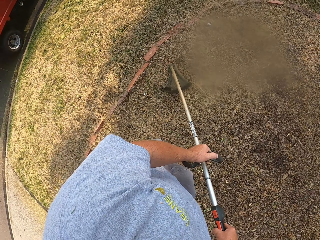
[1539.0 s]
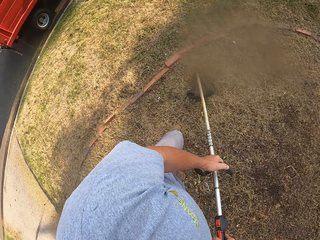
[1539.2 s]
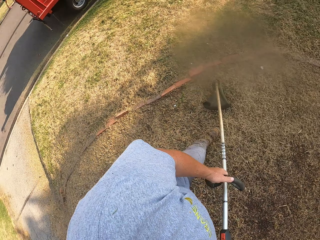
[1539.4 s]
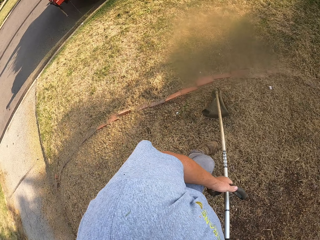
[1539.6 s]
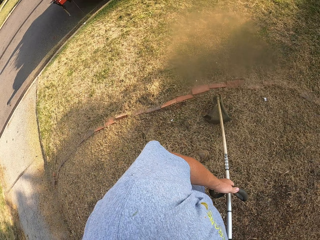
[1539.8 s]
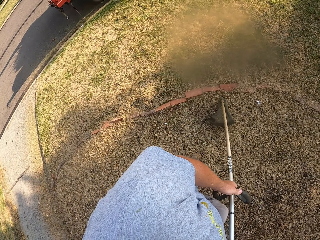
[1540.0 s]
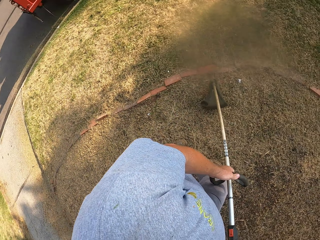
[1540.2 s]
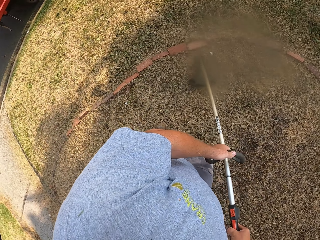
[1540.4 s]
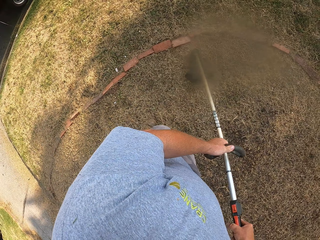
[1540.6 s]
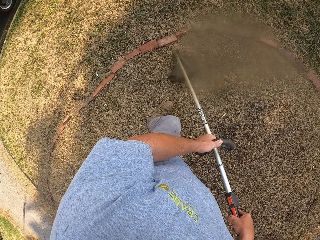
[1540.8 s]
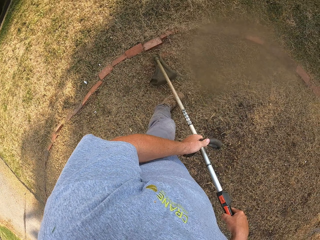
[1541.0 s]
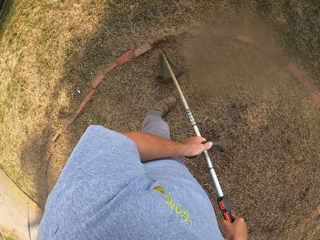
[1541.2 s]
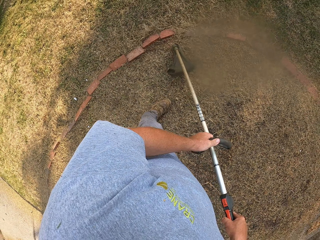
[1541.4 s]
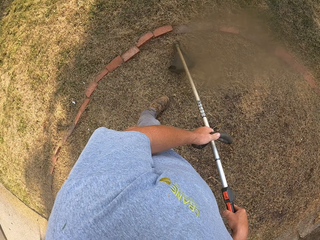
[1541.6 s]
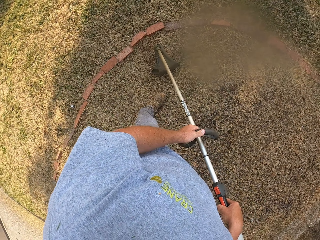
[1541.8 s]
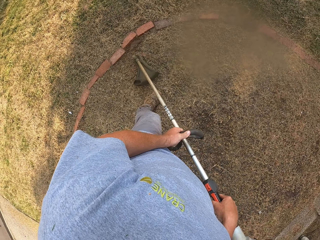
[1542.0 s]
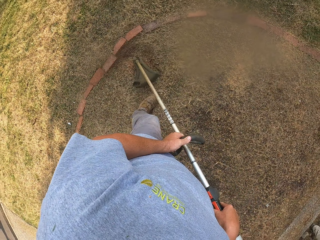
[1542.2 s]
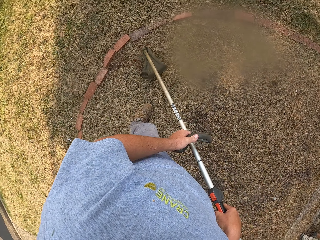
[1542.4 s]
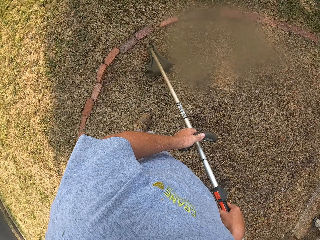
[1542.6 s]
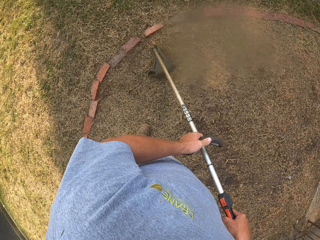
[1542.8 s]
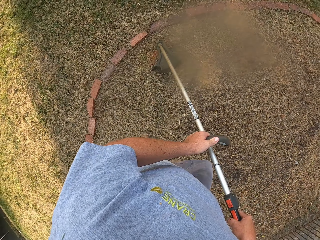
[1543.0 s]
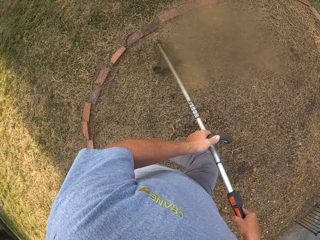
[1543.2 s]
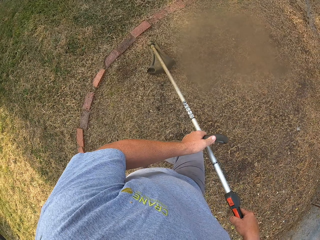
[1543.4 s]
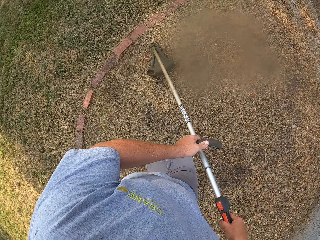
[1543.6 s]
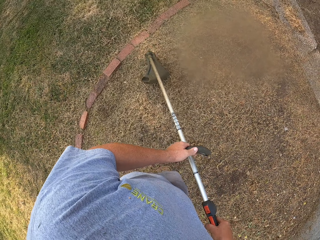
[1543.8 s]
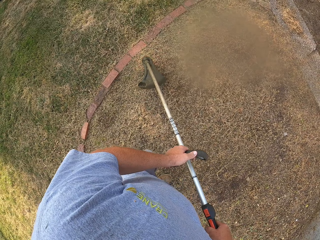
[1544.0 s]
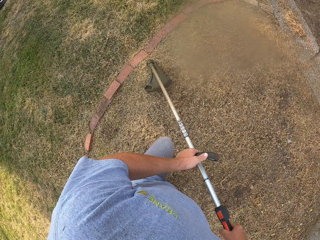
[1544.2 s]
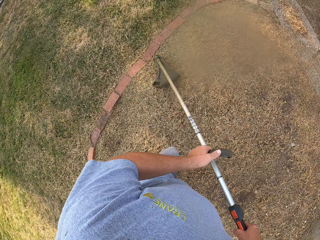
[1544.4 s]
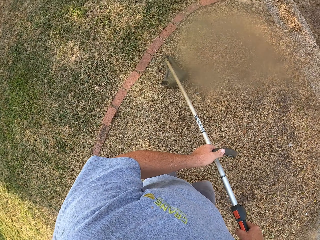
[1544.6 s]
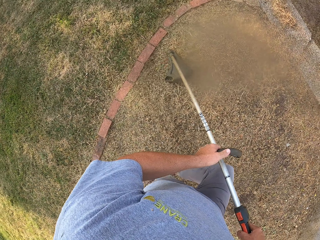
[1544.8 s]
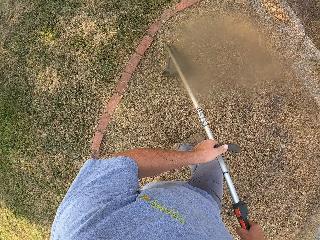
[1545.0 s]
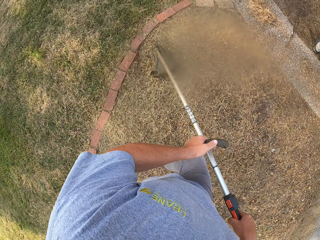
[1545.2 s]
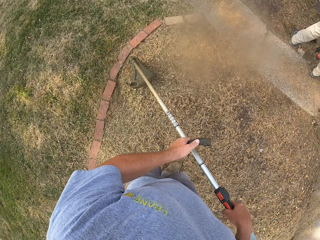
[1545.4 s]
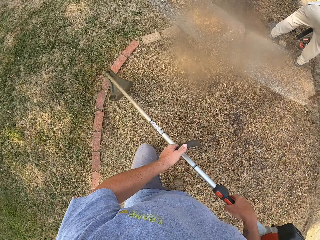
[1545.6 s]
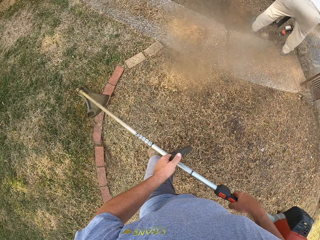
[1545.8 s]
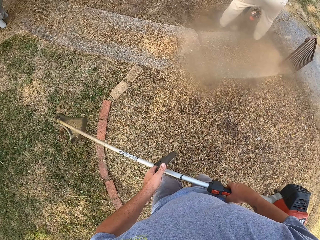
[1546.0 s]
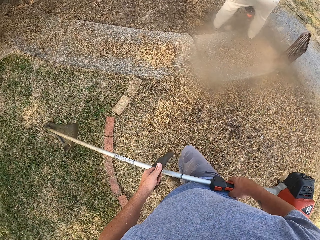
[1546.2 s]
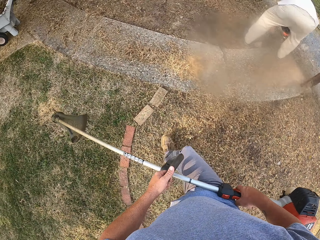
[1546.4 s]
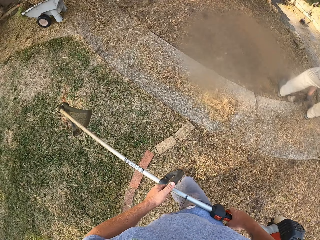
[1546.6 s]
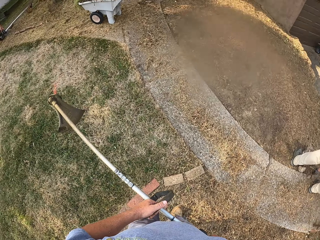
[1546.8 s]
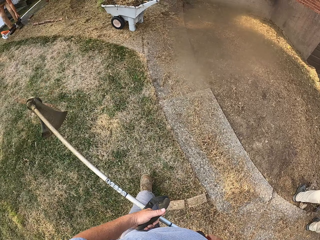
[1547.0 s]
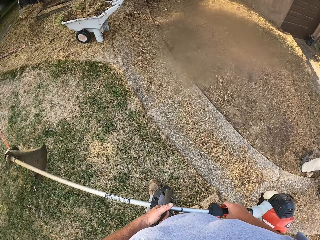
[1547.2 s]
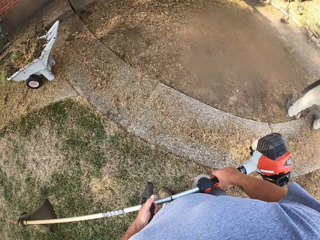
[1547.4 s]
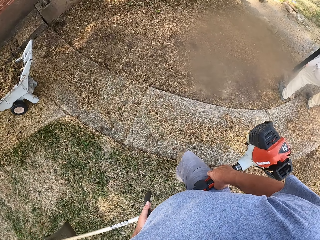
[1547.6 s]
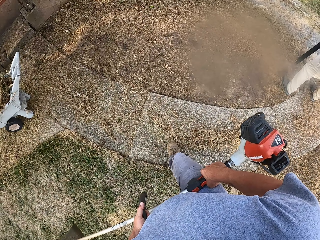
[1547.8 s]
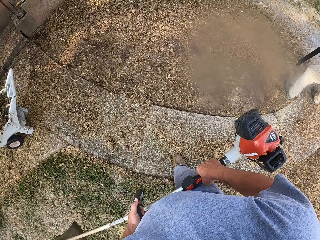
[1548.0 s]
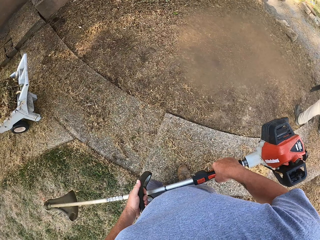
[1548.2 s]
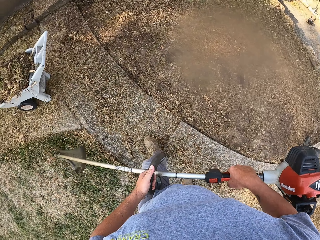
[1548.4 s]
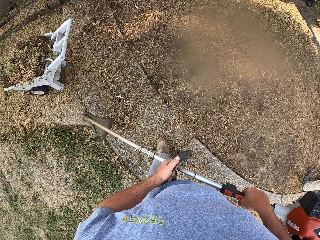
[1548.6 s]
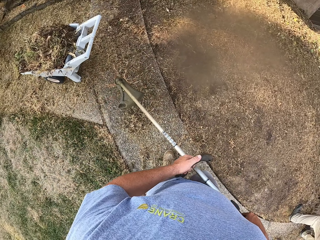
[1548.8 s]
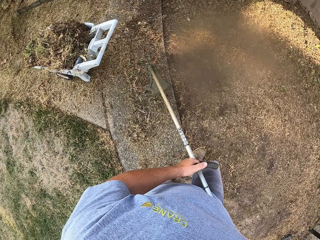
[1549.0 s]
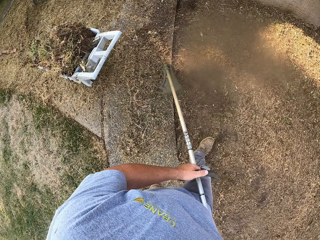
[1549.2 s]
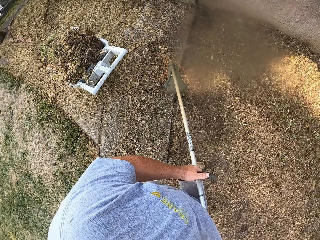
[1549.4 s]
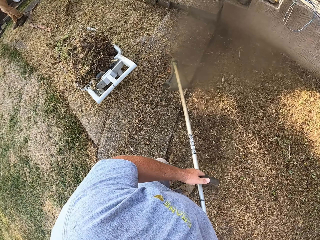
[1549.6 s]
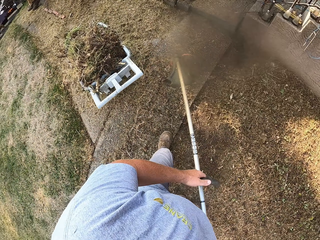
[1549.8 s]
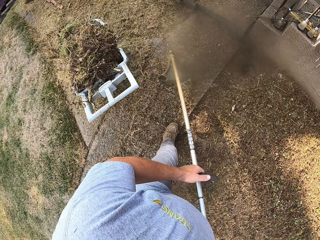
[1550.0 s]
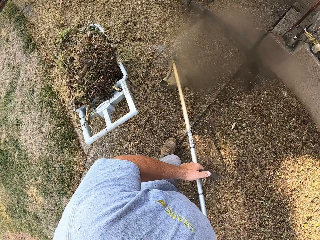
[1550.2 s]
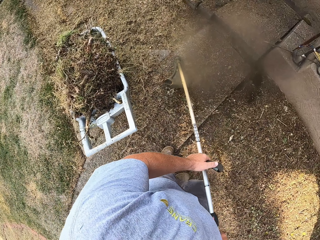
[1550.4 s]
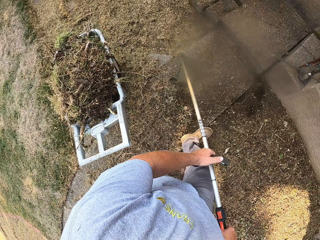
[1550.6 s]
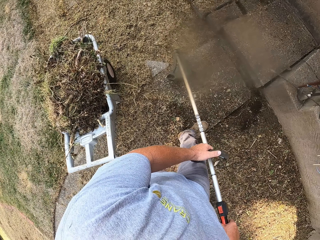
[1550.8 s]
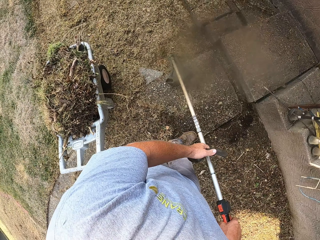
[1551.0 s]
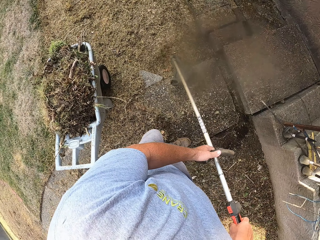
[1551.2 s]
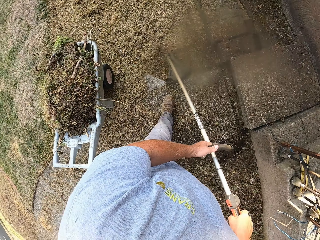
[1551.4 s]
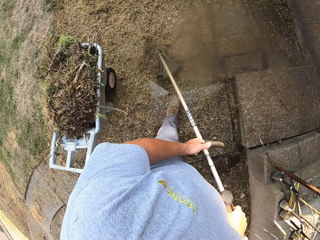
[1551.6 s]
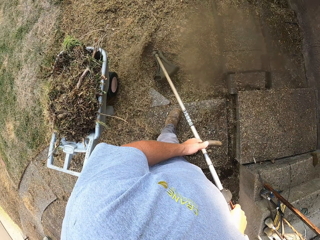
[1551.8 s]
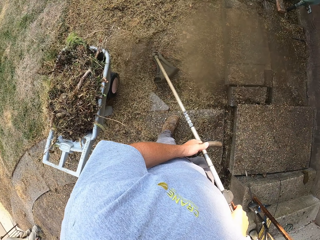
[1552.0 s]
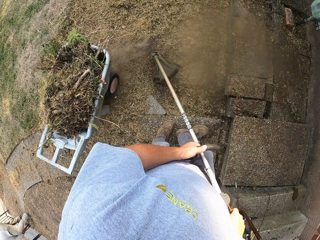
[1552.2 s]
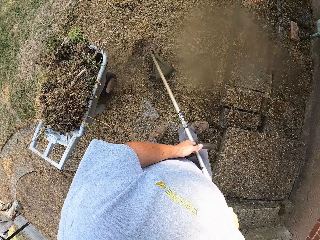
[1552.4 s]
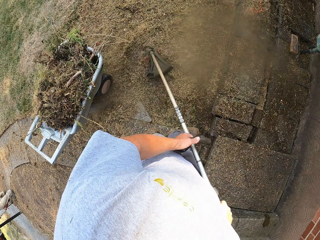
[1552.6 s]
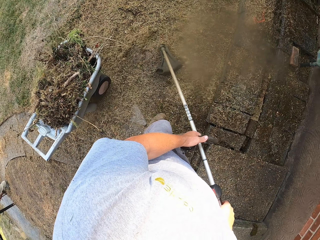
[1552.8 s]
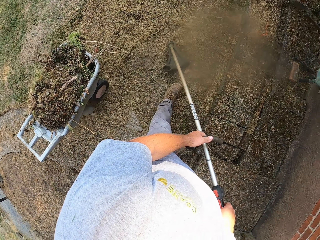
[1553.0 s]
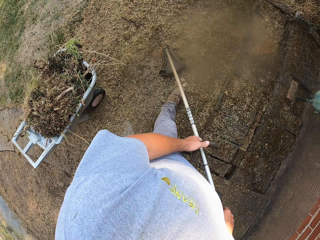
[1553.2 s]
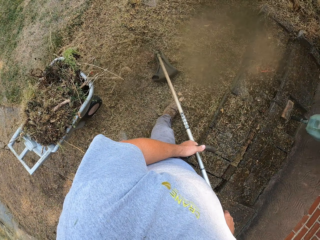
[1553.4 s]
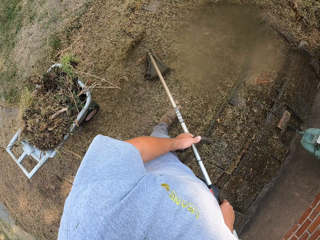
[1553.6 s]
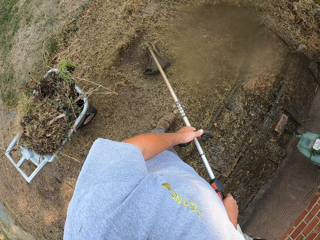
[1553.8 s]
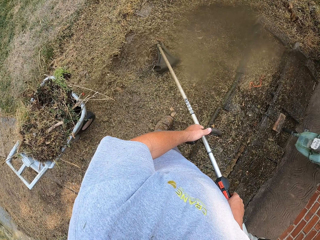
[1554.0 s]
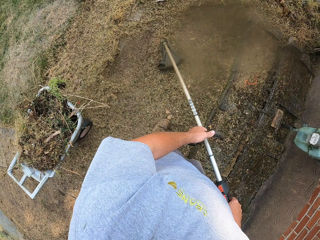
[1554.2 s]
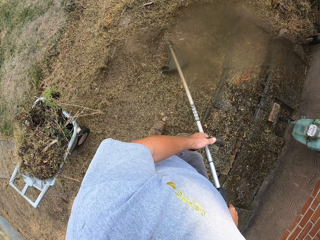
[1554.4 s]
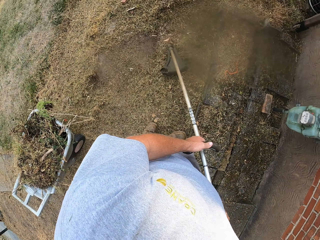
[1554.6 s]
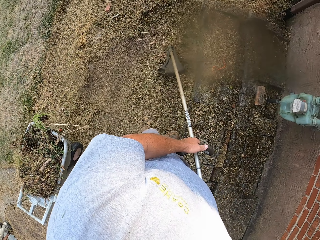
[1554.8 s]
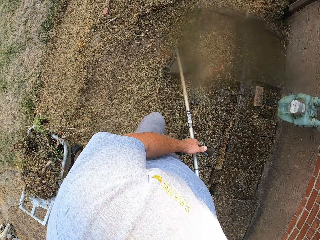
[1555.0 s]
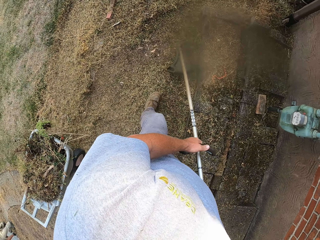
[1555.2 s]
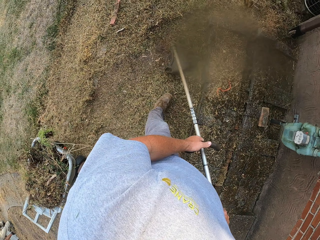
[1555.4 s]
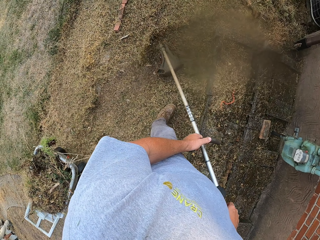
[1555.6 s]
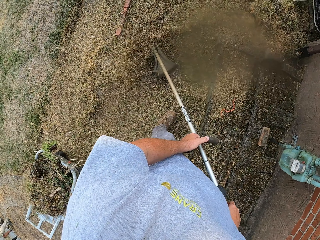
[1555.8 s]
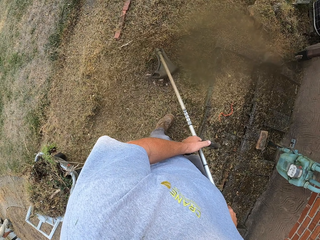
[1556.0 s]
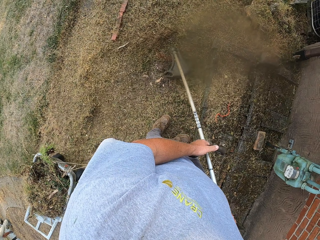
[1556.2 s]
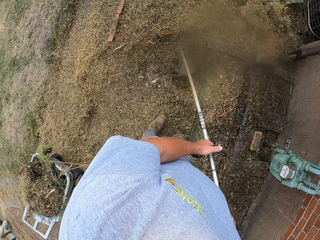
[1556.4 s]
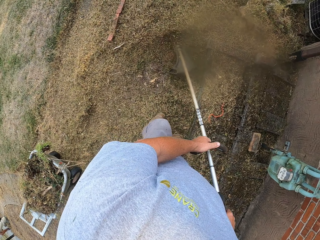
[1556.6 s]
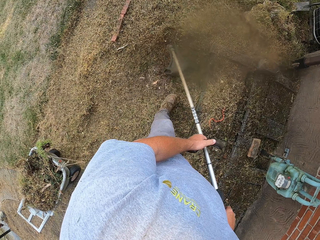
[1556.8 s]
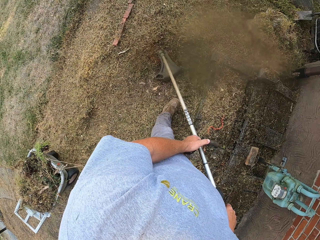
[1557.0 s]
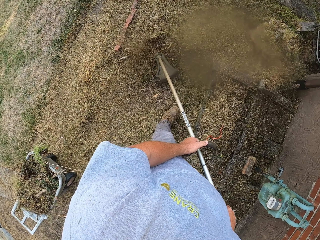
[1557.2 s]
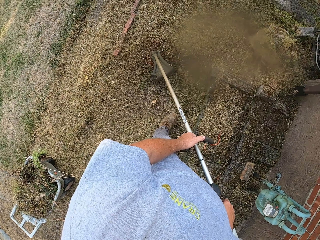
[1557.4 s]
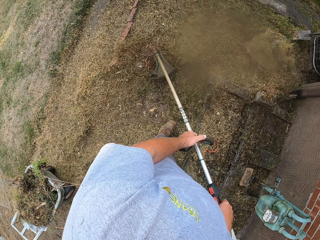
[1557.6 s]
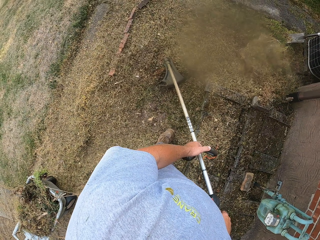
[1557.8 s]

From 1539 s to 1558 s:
The camera wearer cuts grass with a brush cutter and walks. They cut grass with the brush cutter and walk again. They walk around the compound and lift the brush cutter. They cut grass with the brush cutter. They do so again and walk.

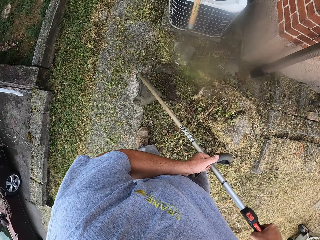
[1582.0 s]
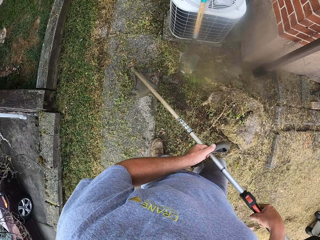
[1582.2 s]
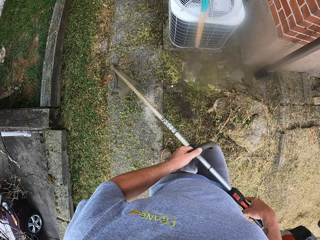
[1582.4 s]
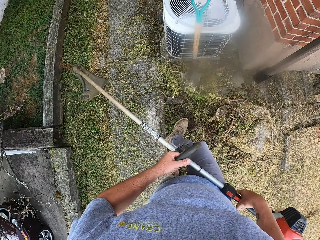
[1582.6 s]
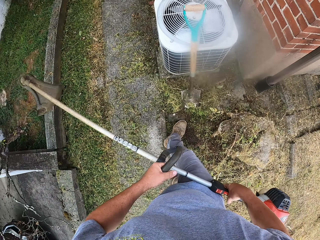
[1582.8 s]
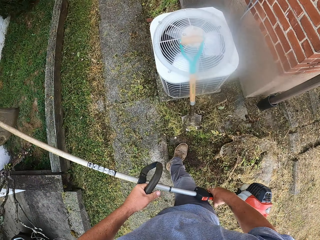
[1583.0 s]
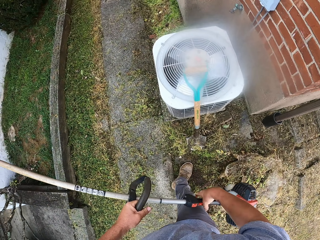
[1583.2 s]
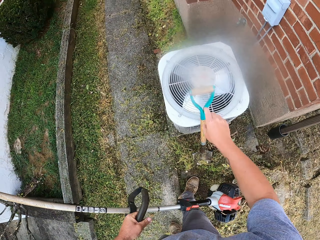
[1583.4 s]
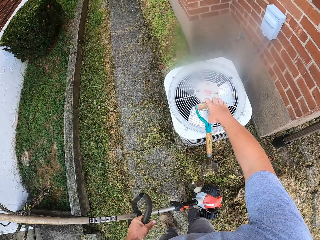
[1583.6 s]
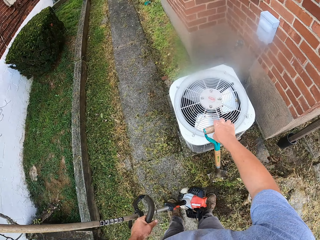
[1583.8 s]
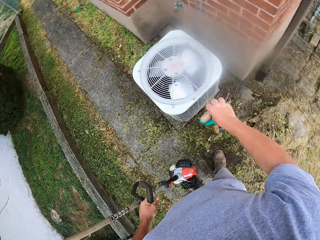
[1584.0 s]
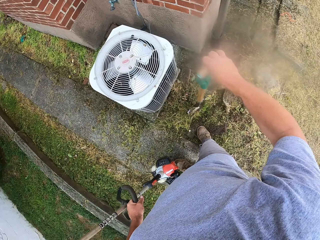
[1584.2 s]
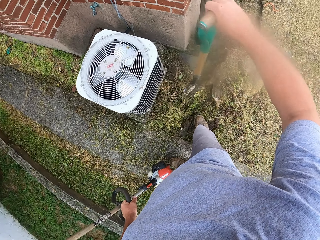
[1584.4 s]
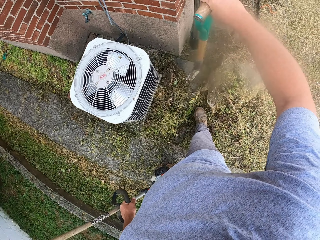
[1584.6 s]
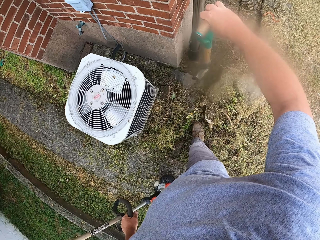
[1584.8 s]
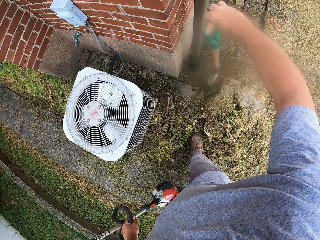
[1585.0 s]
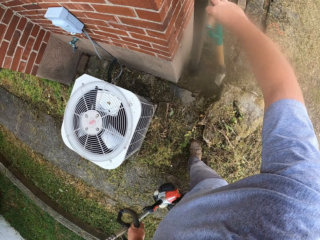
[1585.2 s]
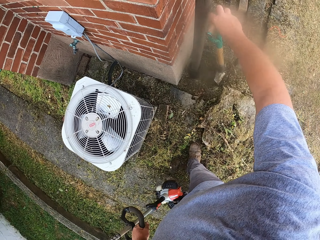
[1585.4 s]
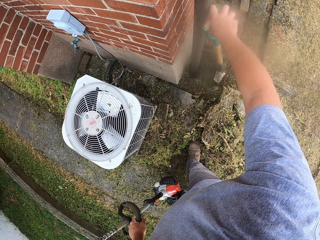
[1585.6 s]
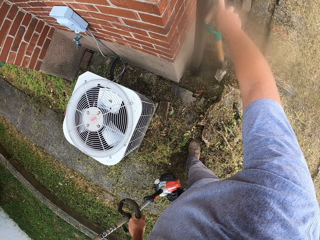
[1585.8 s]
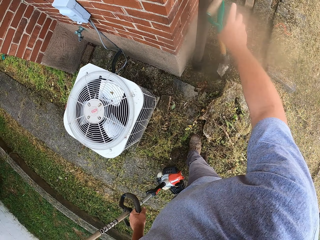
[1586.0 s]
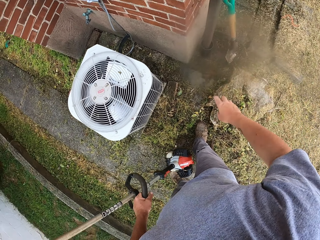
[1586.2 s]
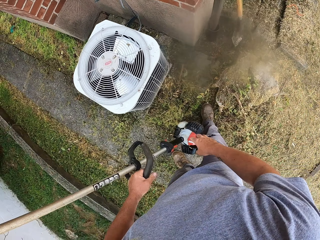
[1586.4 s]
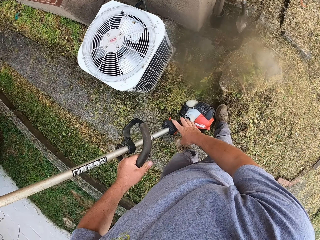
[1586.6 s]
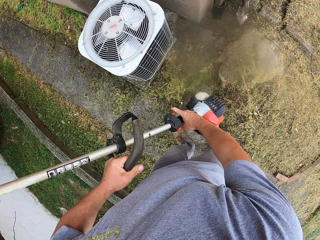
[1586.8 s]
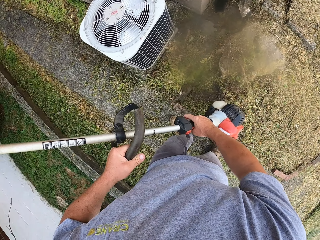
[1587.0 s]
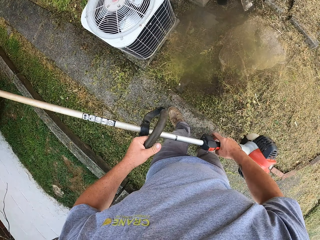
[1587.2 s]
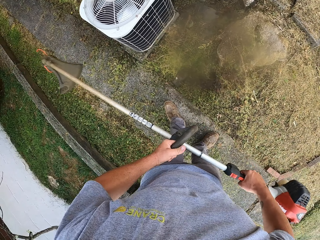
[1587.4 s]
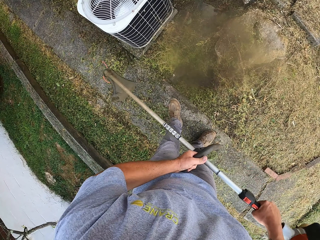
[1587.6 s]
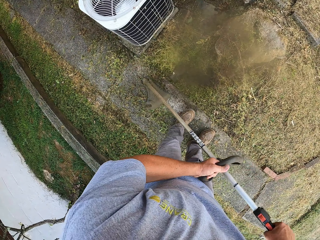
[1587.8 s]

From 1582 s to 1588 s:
The camera wearer lifts the brush cutter. They pick up a spade. They hold the shovel. They move the shovel. They lean the spade on the wall. They hold the hand-held mower in place.
